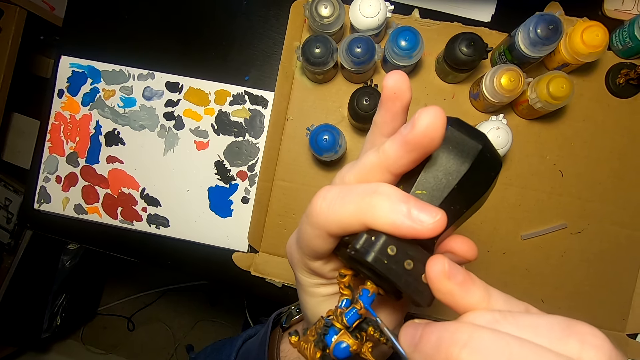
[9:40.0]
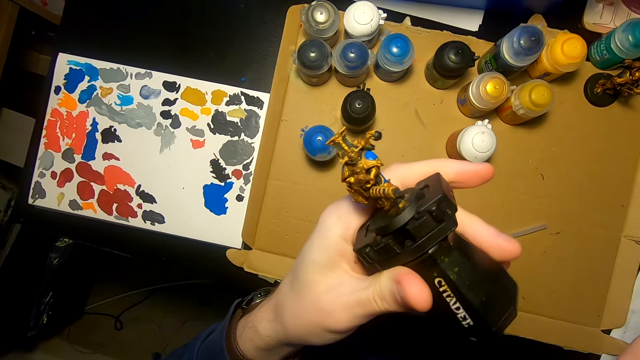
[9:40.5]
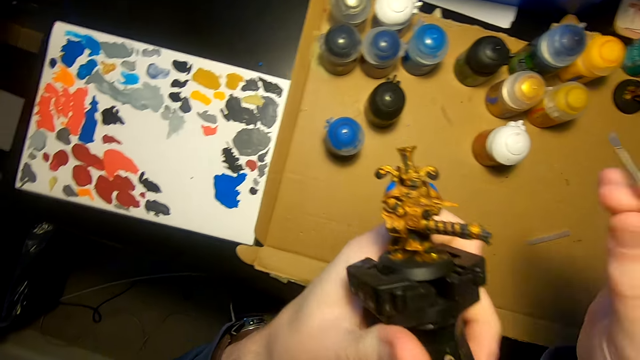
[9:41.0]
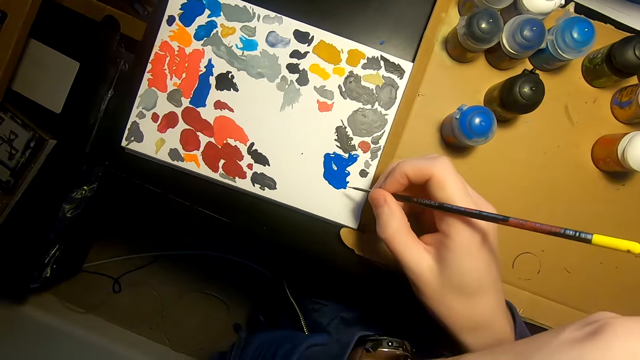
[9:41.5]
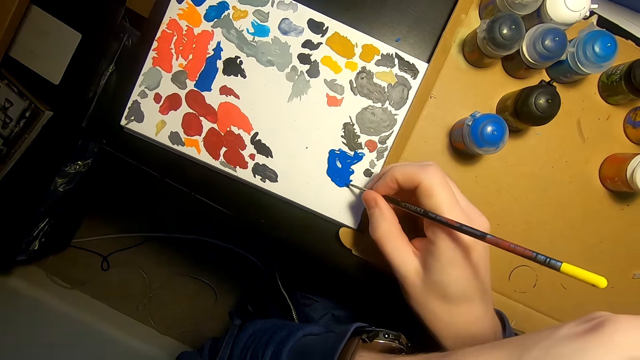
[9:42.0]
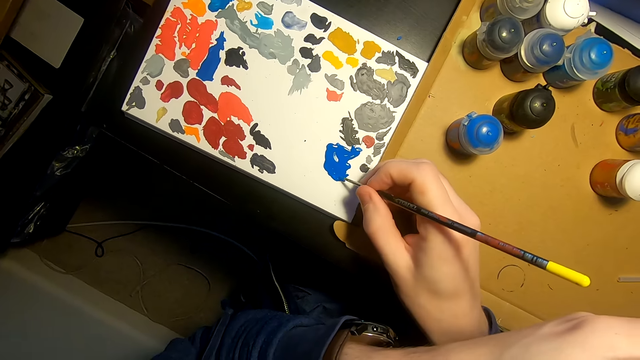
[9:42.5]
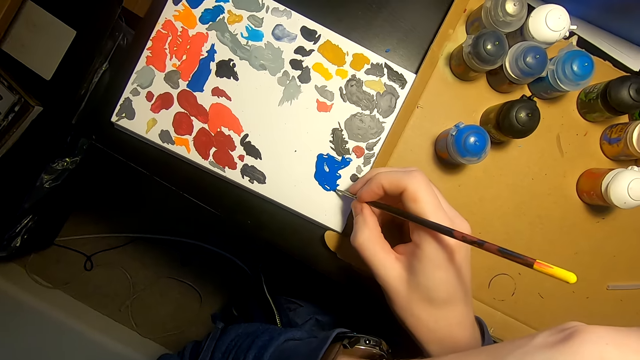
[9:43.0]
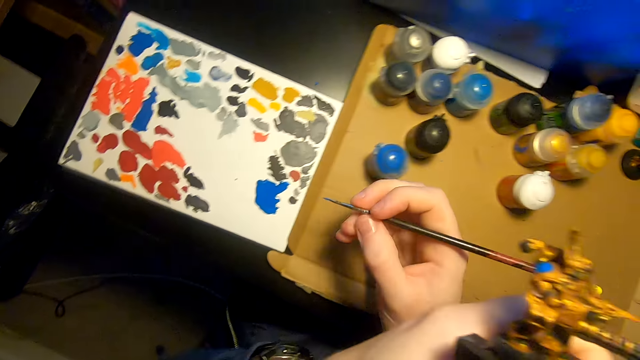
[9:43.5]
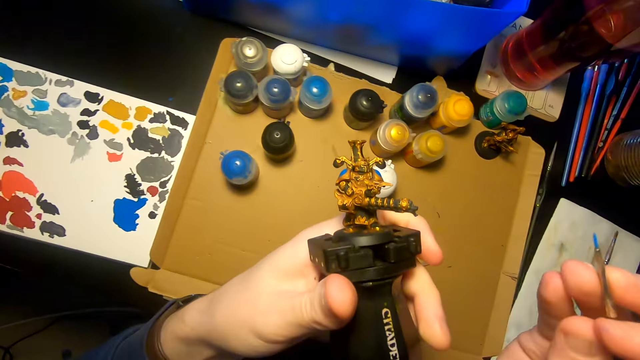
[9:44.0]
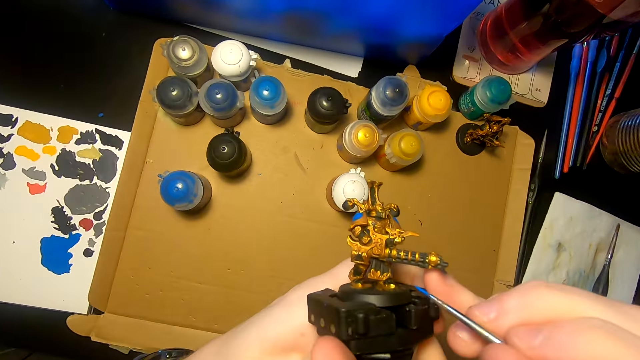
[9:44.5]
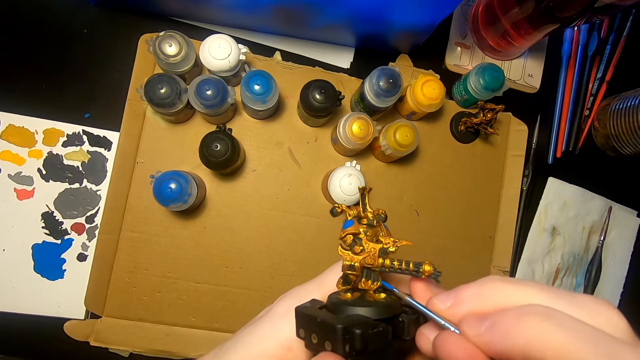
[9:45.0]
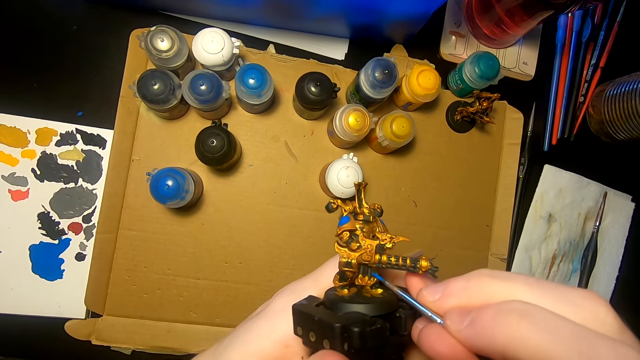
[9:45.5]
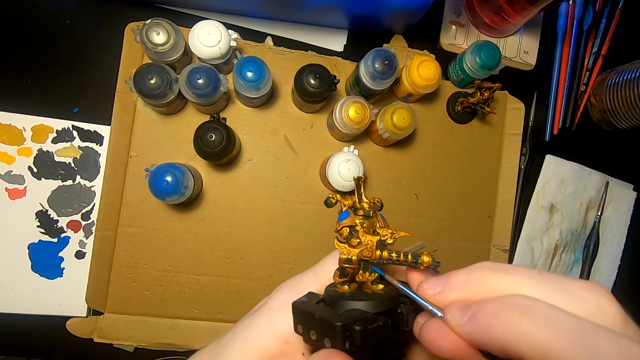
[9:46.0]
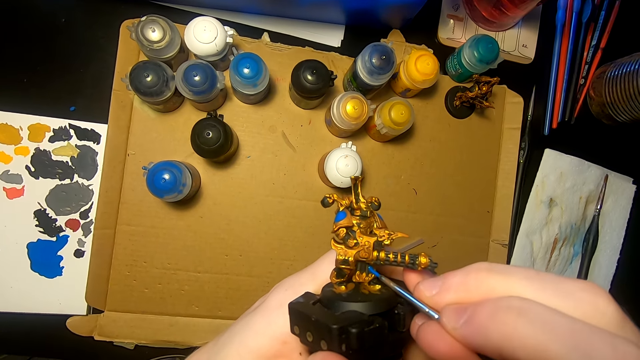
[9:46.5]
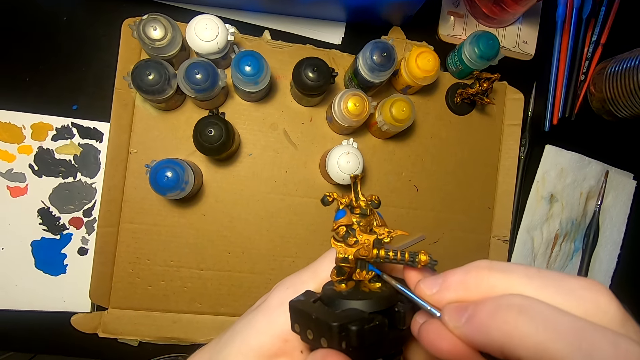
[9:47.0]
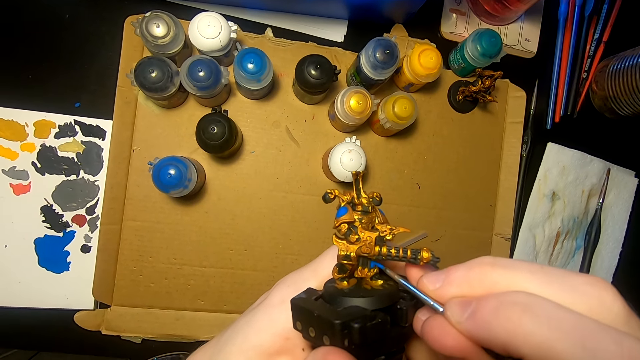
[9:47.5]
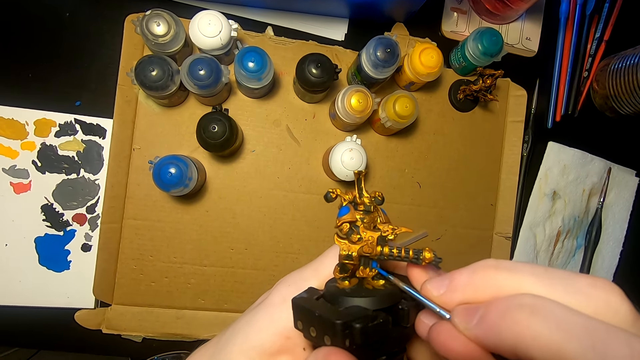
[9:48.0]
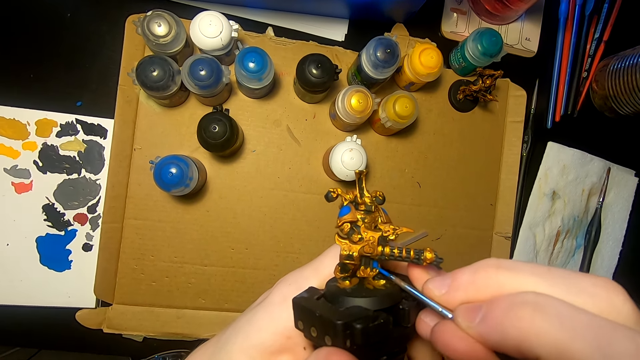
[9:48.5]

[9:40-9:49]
The camera wearer turns the model sculpture. They dip the paint brush in the paint. They paint the model sculpture with the painting brush.

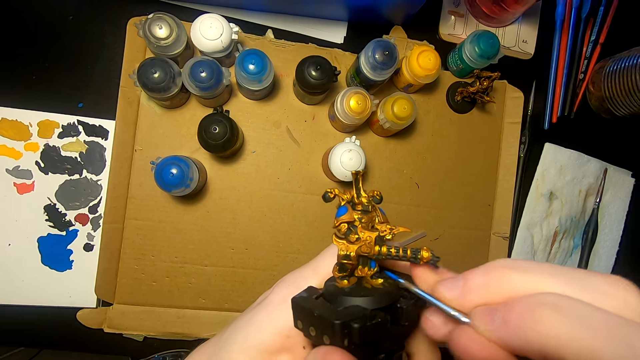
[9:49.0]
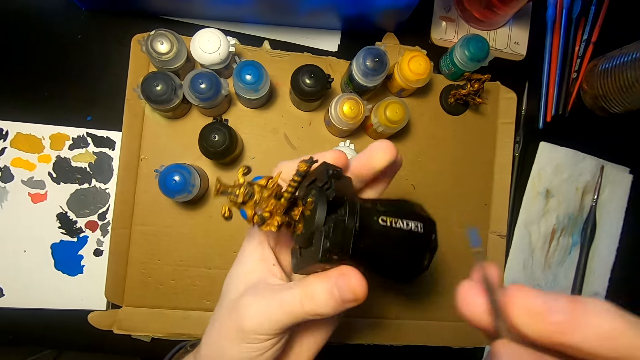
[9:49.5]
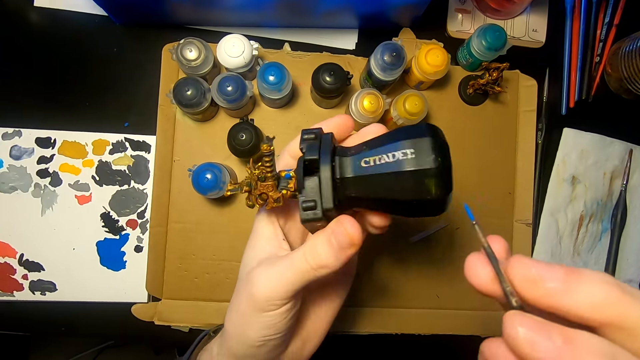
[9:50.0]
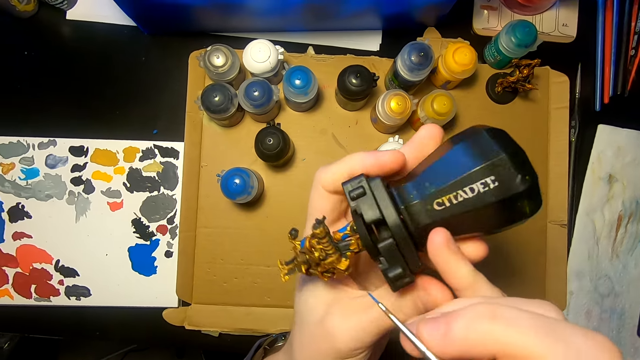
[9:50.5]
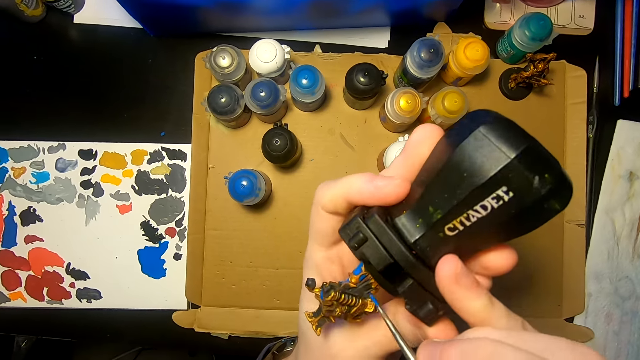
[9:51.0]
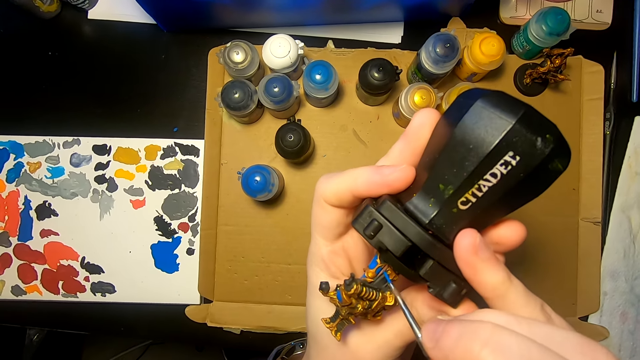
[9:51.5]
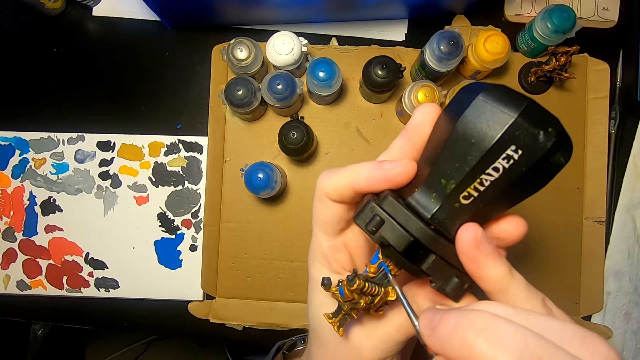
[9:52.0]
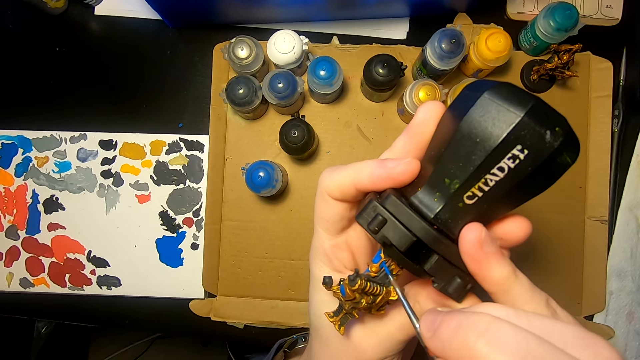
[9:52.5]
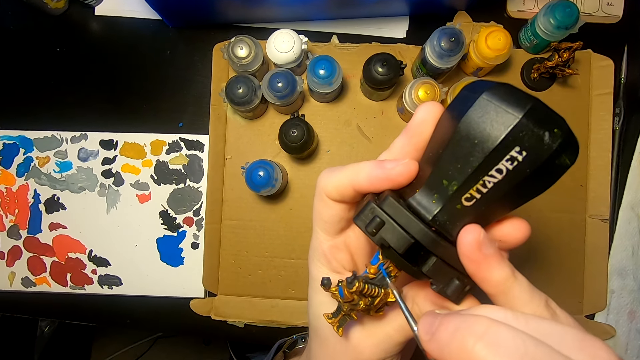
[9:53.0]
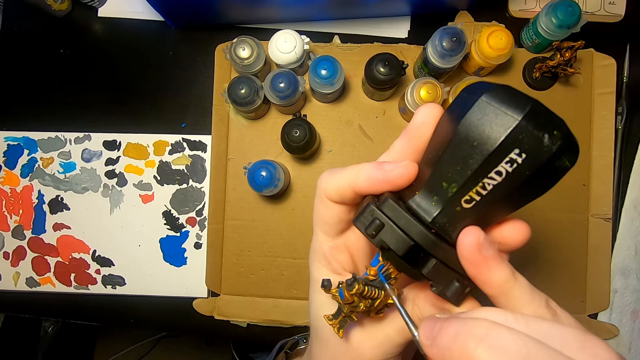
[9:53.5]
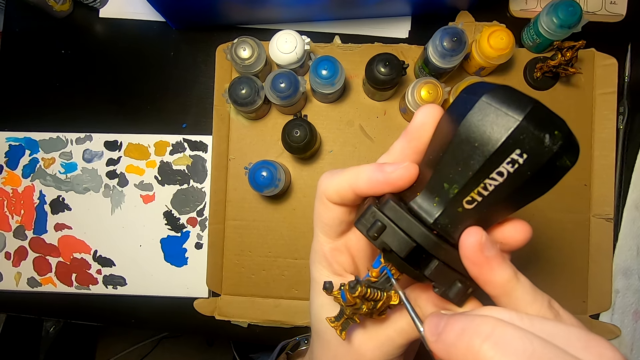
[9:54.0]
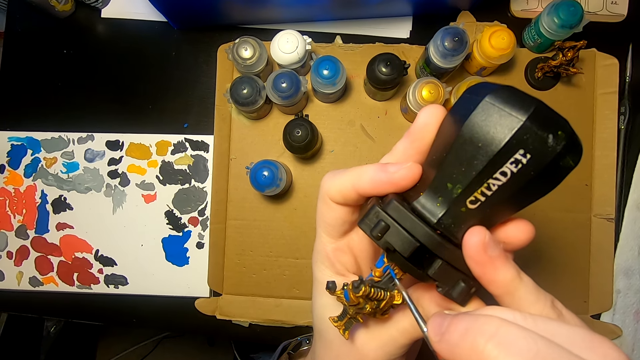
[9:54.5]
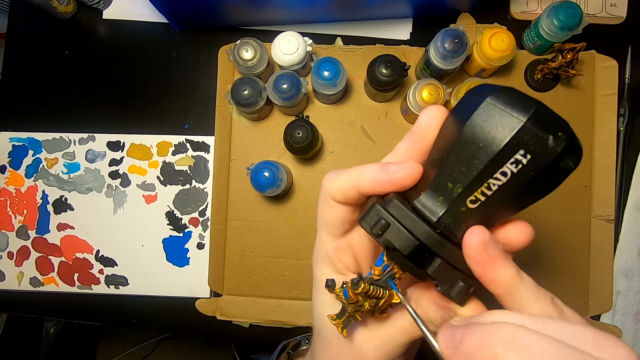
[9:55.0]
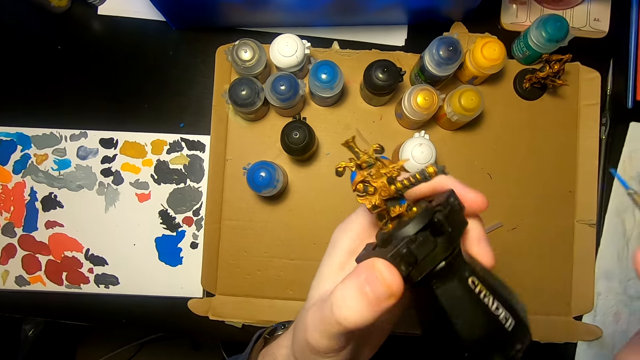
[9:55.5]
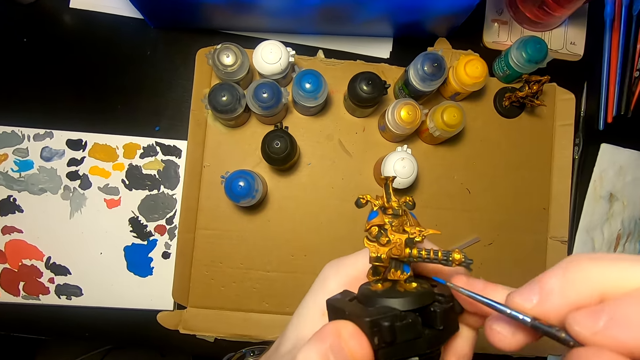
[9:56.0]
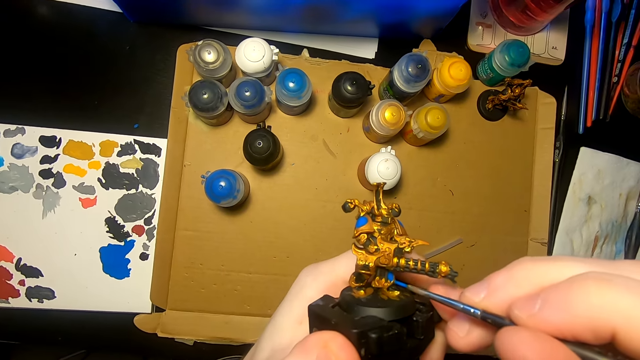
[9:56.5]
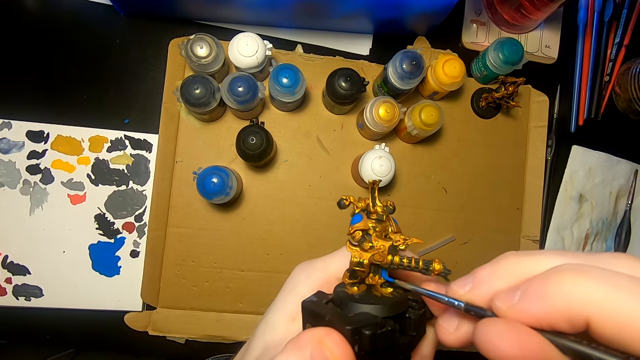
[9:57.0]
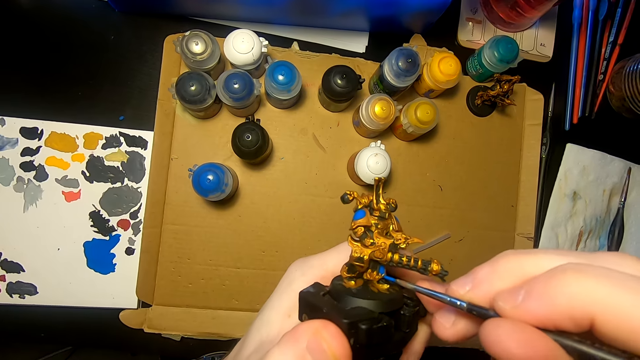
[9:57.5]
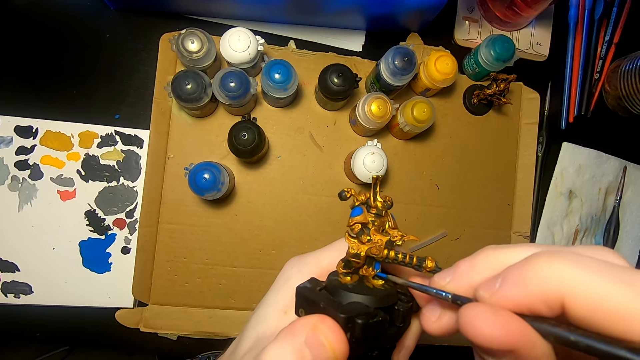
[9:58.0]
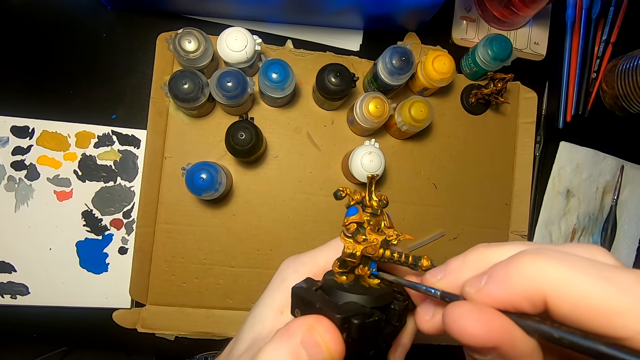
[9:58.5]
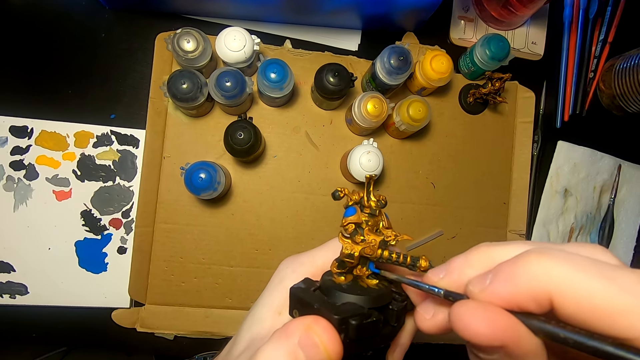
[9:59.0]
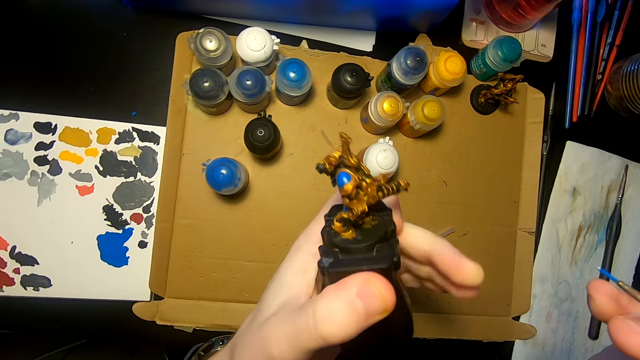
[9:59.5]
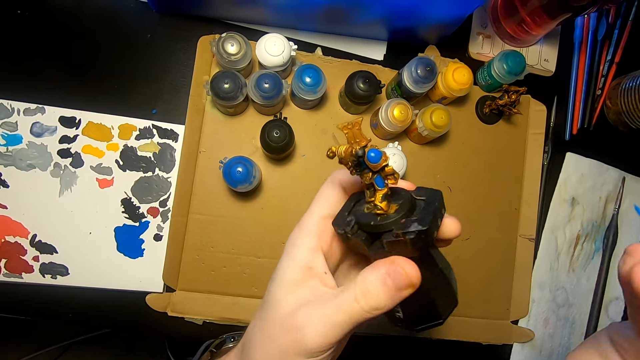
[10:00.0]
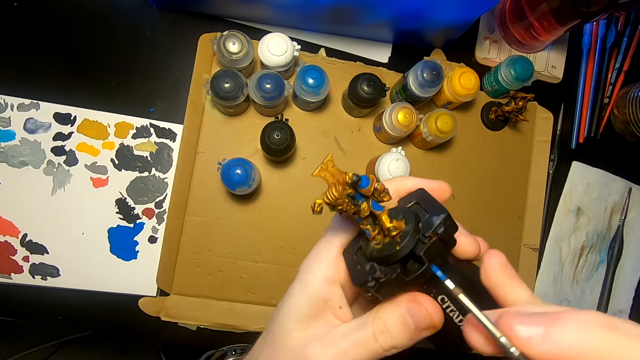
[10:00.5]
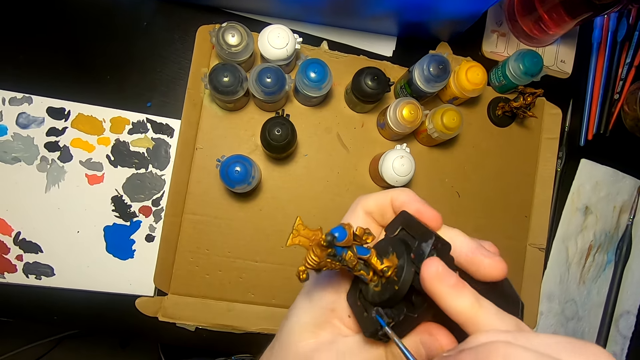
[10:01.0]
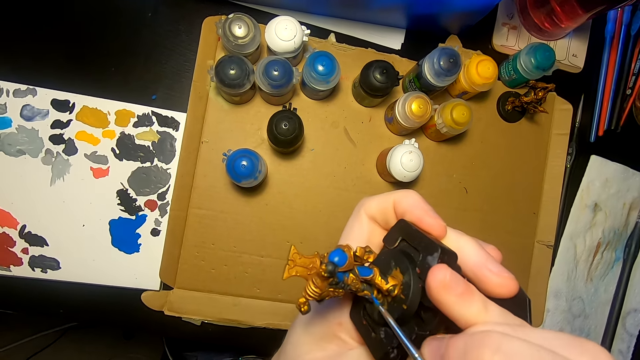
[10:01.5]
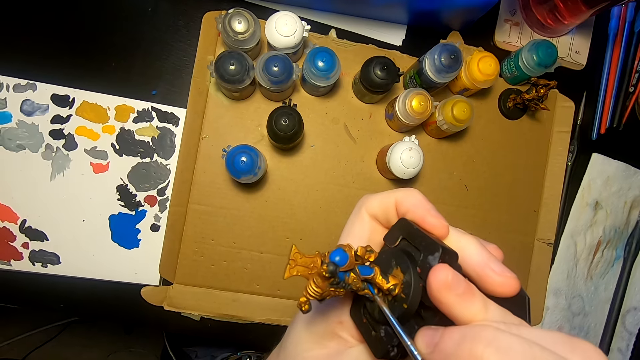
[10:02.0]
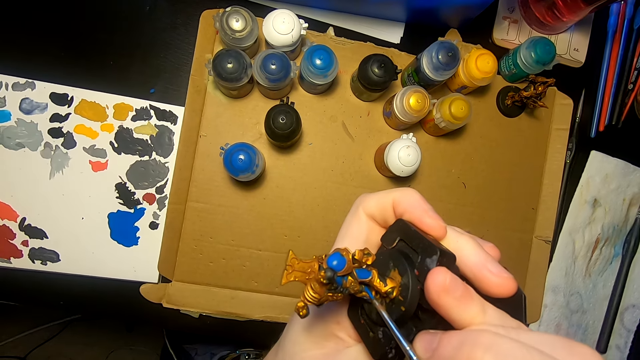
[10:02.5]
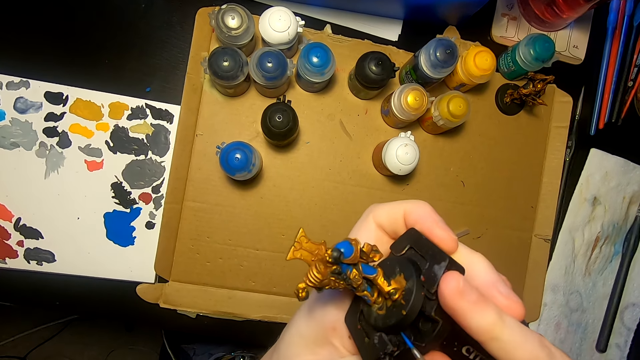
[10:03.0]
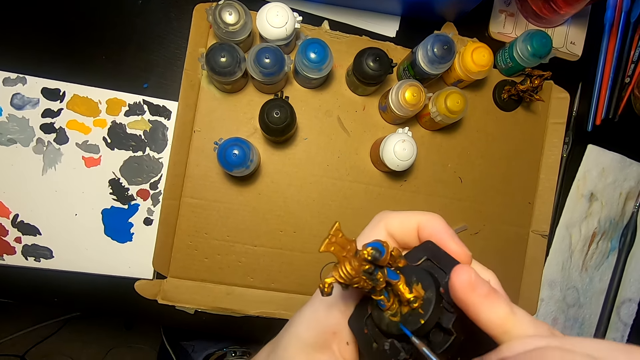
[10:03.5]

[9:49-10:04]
The camera wearer turns the model sculpture. They paint the model sculpture with a painting brush. They turn the model sculpture. They paint the model sculpture with the painting brush. They rotate the model sculpture. They paint the model sculpture with the painting brush.
